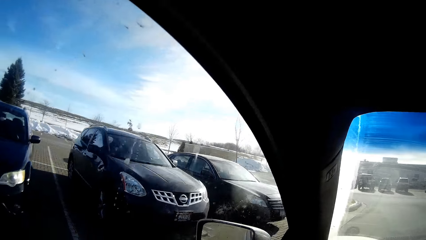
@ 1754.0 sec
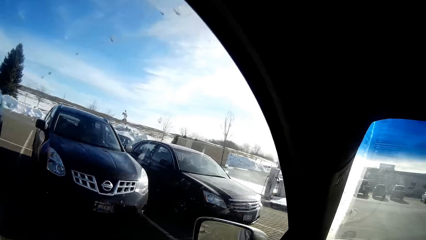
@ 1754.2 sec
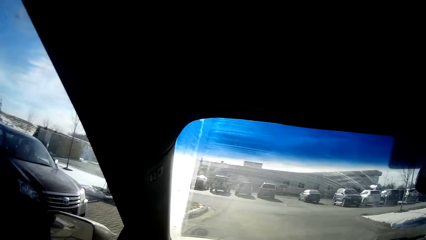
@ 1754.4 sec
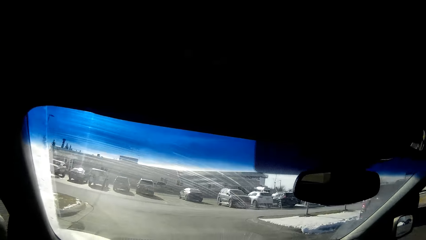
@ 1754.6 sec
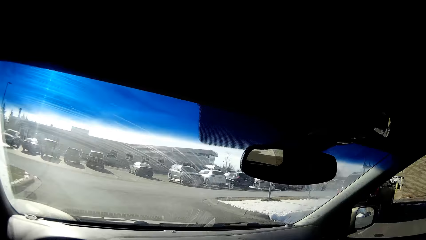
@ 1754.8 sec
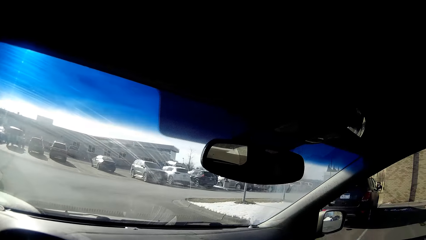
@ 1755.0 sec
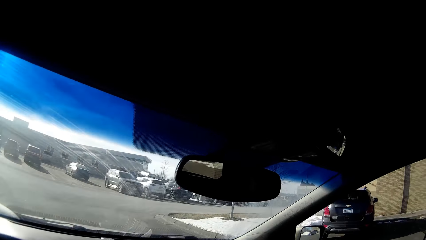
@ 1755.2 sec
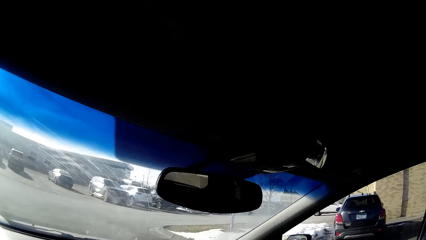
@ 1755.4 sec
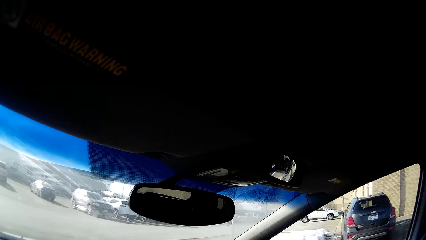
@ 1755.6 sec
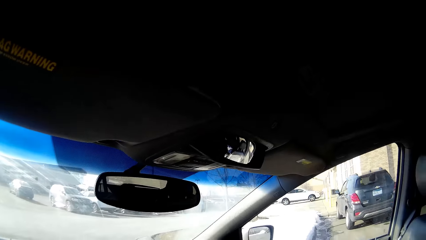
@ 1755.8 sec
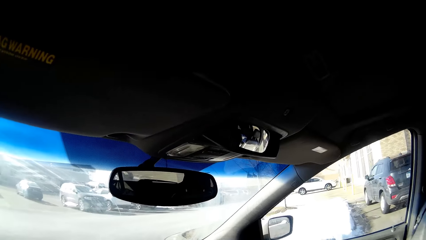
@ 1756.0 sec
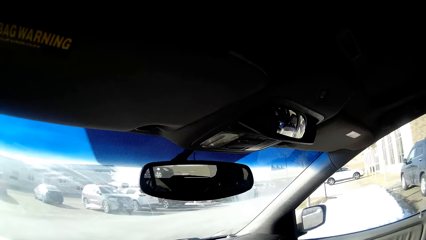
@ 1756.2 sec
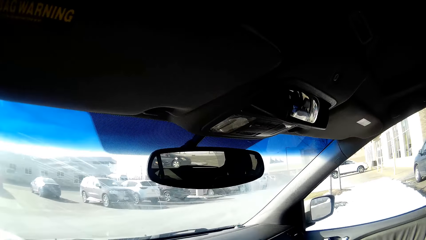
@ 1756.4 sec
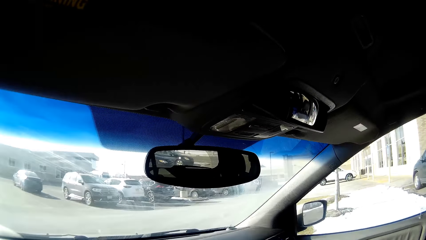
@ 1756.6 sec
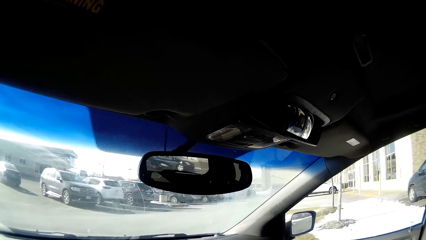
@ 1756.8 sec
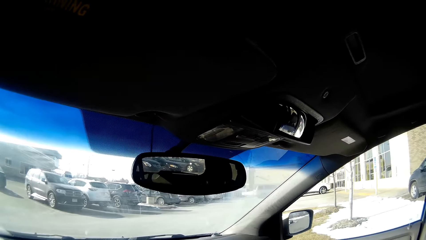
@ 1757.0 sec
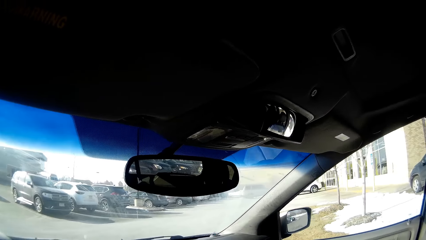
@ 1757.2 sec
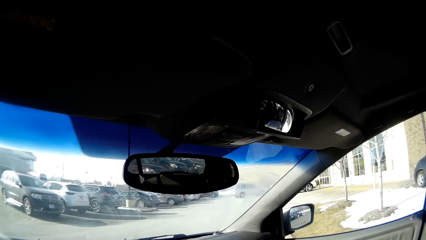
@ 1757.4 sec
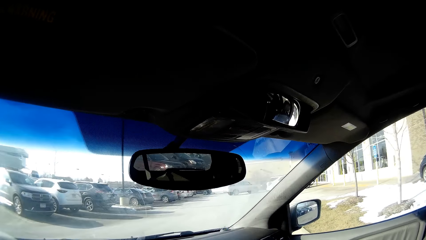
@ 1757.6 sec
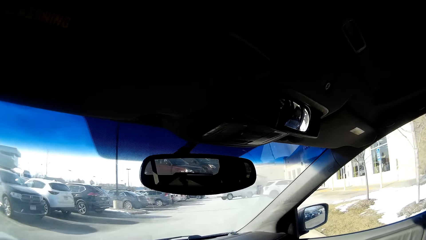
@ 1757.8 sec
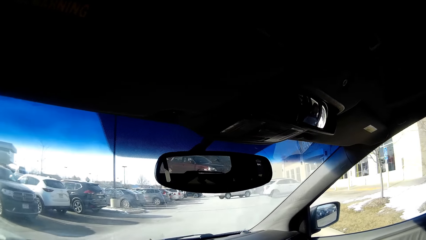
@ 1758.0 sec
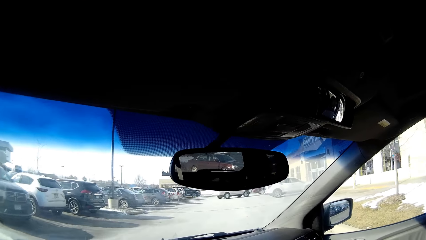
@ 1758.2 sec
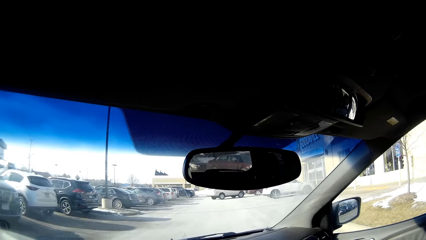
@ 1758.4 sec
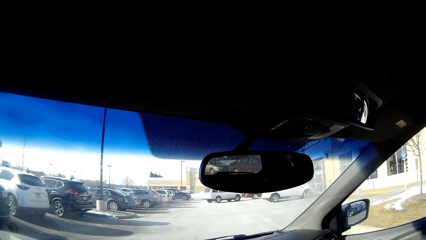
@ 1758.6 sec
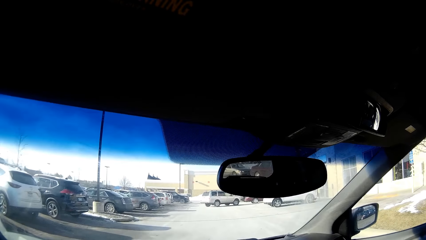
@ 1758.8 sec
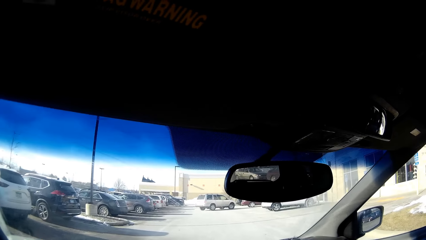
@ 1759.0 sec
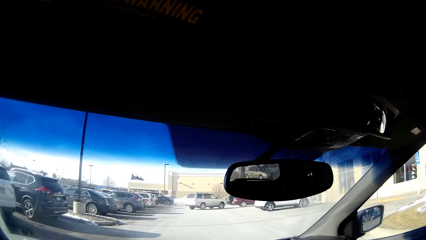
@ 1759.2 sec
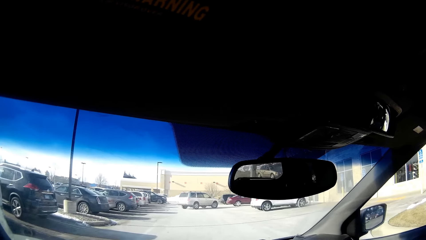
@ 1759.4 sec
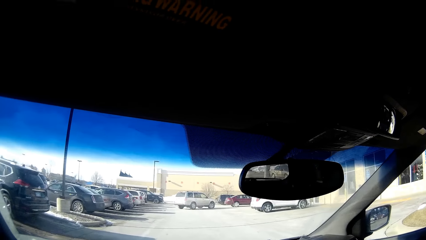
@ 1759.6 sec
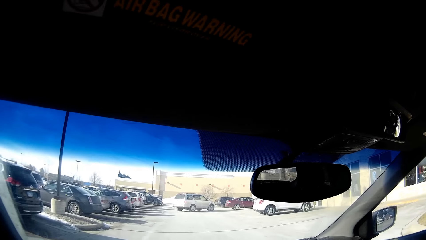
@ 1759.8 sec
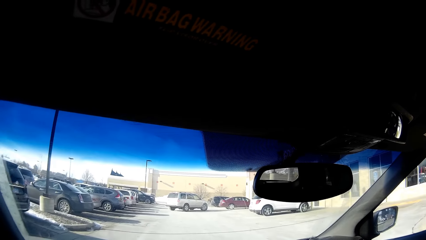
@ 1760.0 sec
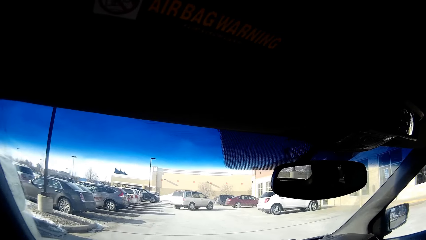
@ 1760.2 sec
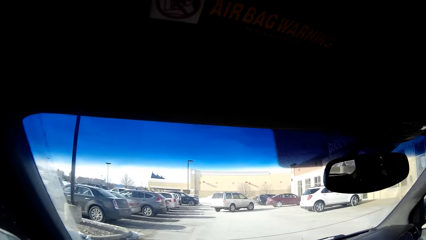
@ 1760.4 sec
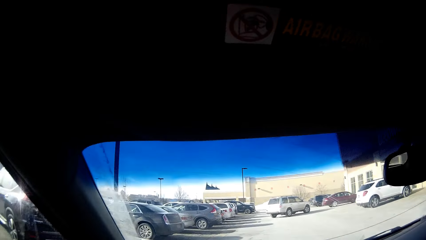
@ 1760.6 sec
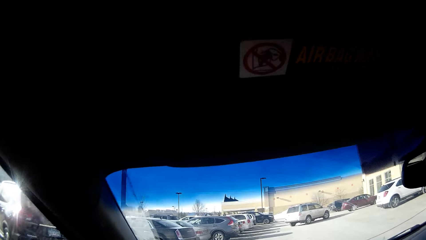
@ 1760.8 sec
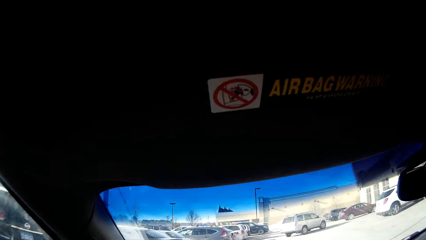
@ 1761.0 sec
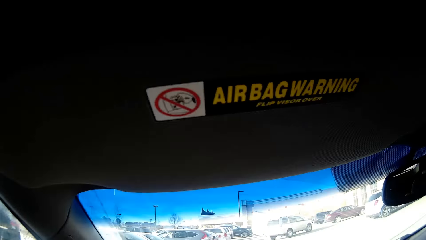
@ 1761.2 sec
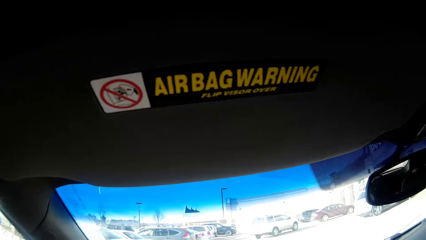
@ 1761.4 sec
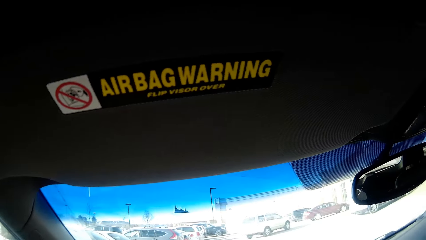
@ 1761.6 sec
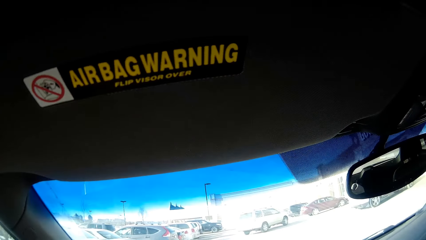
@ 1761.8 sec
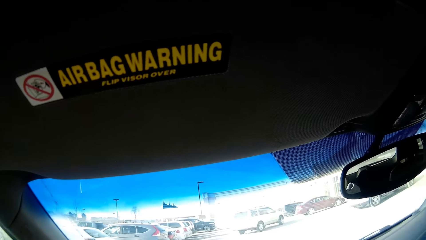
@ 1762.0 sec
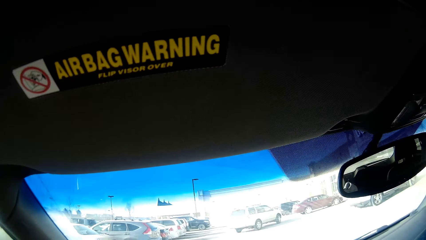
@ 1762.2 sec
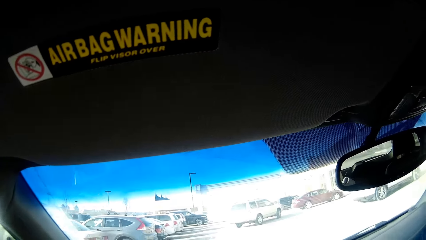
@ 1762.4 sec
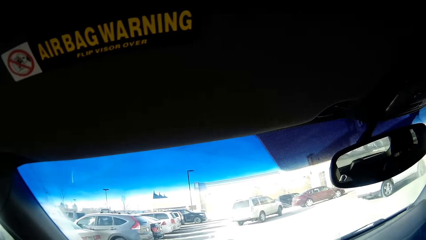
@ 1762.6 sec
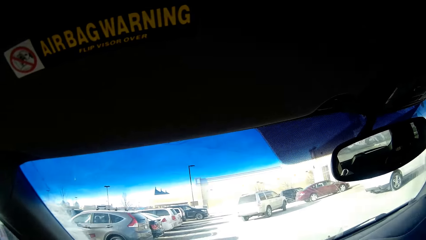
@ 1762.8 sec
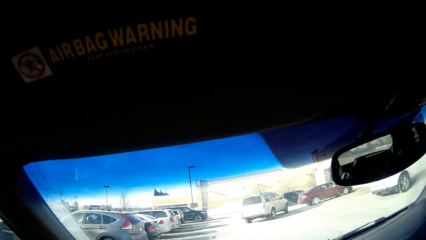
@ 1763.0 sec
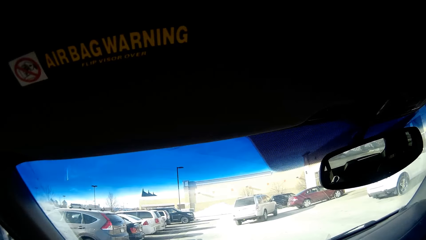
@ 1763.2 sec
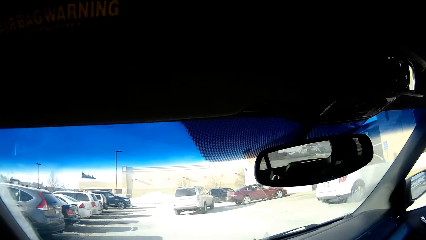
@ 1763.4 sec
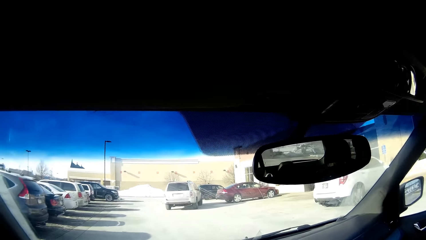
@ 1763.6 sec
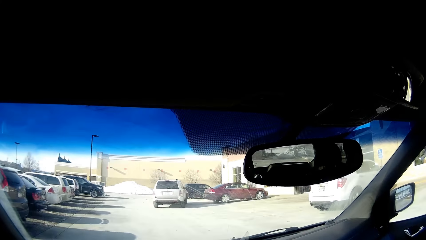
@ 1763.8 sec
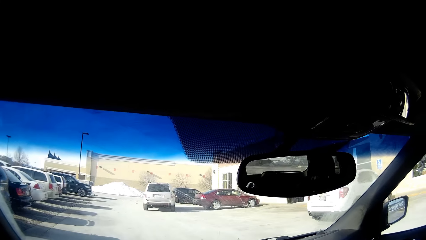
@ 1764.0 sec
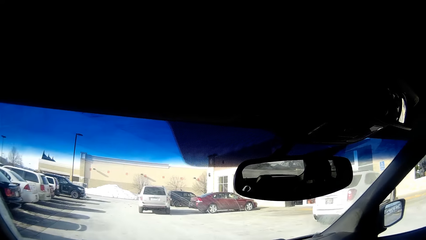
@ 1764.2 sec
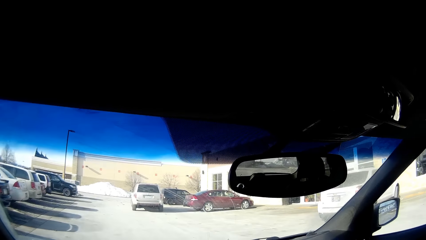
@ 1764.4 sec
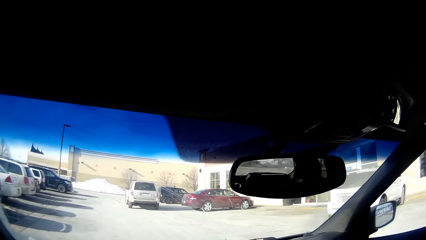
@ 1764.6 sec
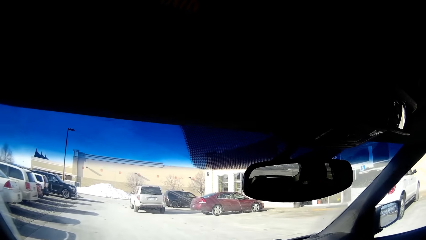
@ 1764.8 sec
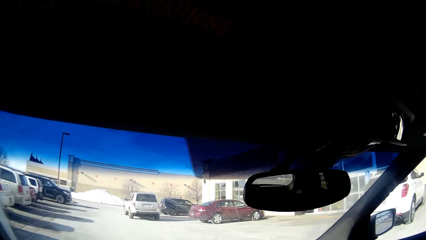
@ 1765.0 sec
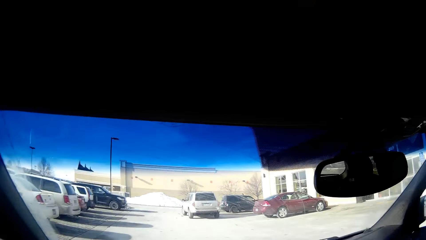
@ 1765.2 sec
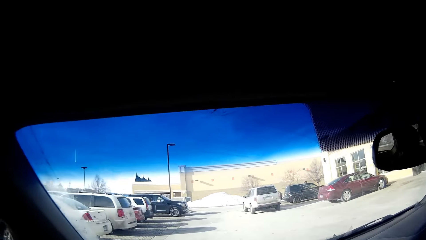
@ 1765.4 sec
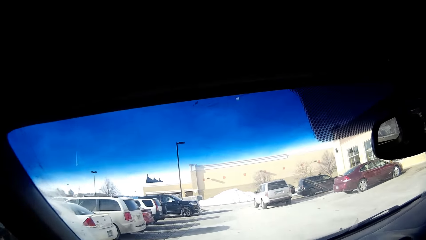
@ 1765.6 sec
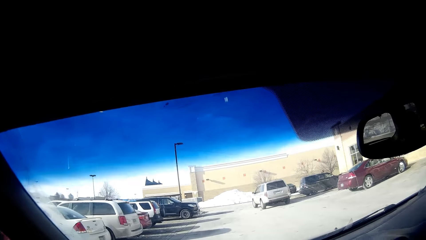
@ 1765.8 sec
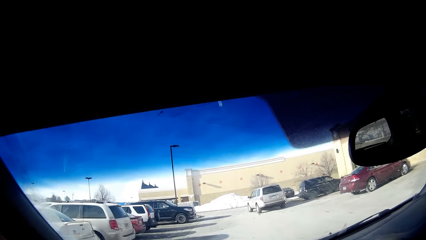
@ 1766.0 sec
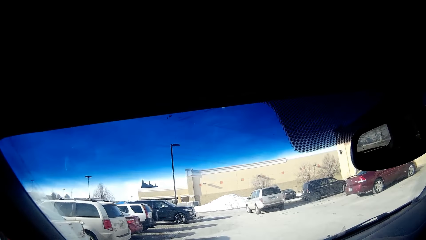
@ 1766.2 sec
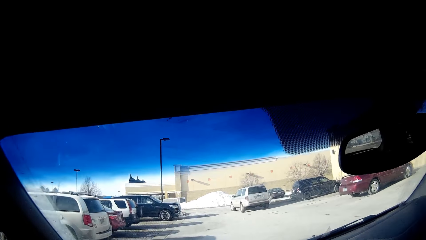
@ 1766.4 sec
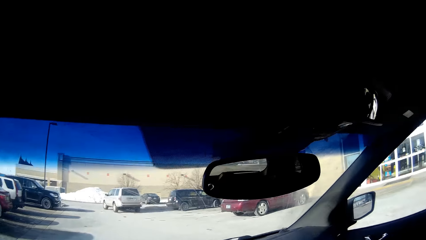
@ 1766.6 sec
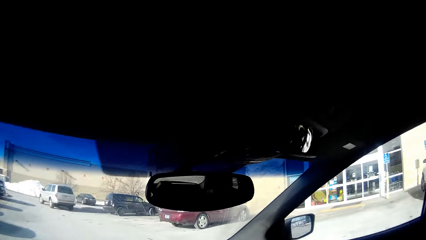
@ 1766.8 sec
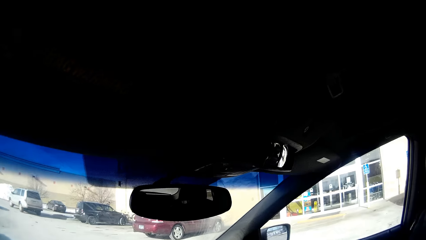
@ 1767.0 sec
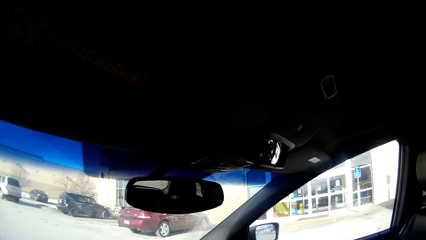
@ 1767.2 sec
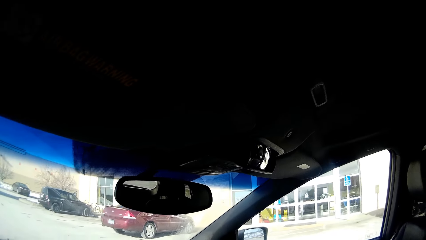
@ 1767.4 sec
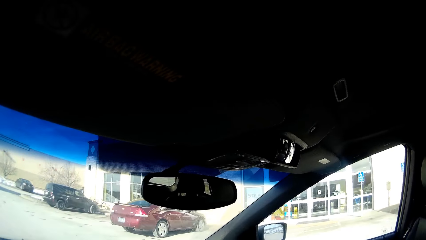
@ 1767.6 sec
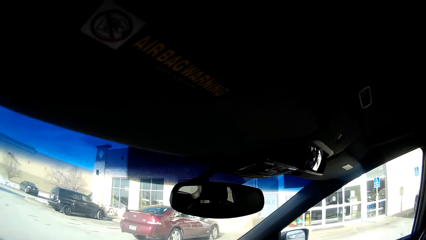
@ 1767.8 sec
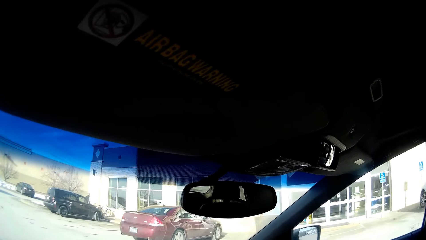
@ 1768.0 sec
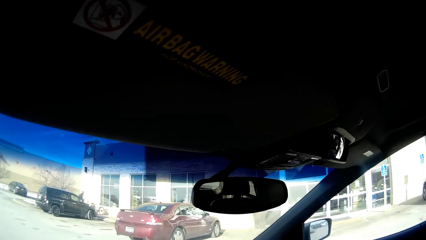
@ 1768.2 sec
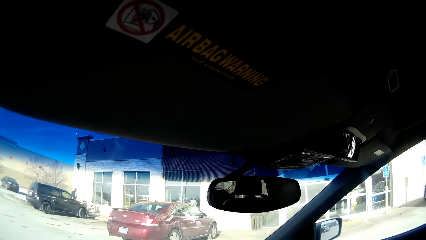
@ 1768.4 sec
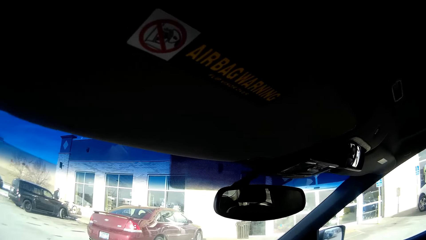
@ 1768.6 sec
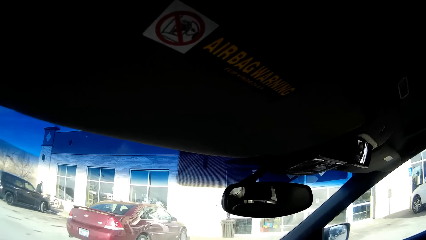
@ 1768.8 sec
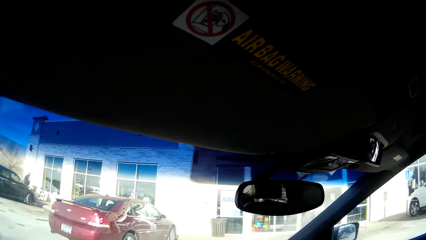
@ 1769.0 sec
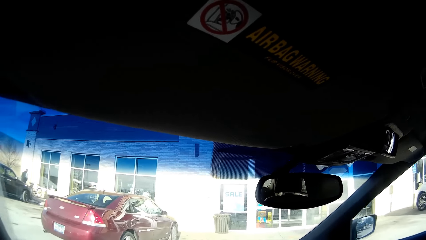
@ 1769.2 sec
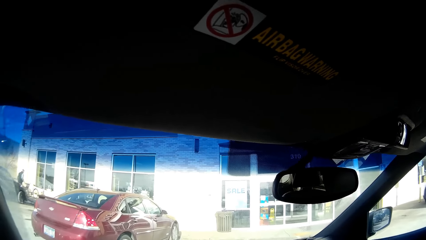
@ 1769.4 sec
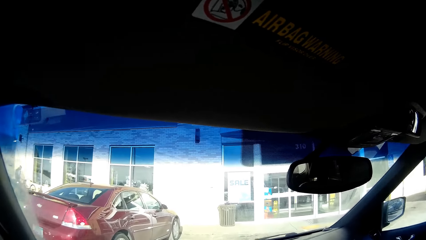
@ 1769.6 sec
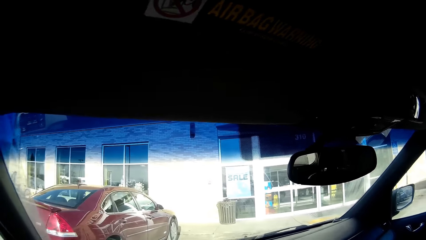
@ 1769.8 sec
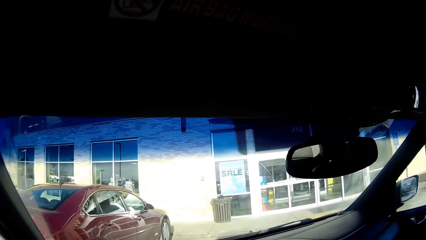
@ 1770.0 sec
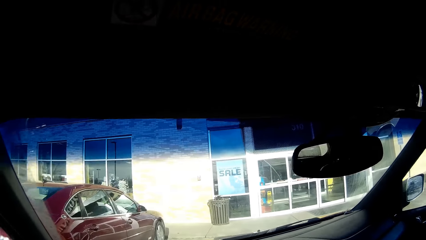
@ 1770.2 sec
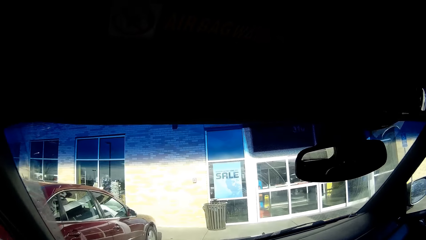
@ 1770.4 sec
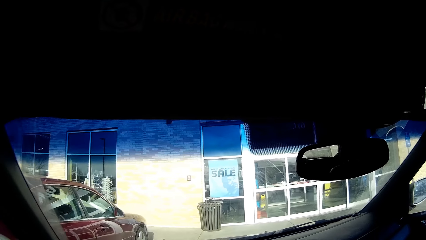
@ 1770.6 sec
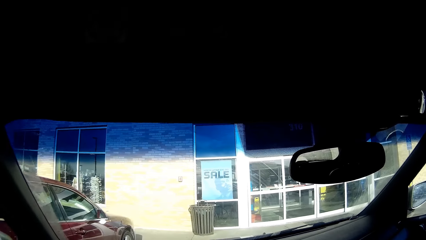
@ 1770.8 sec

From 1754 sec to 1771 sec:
The camera wearer drives past the corner. They drive the car forward on the road. They stare at the visor. They drive the car forward on the road. They park the car.
